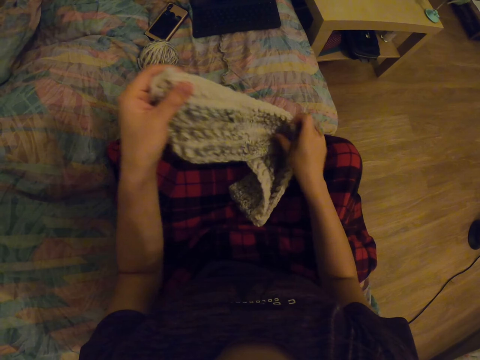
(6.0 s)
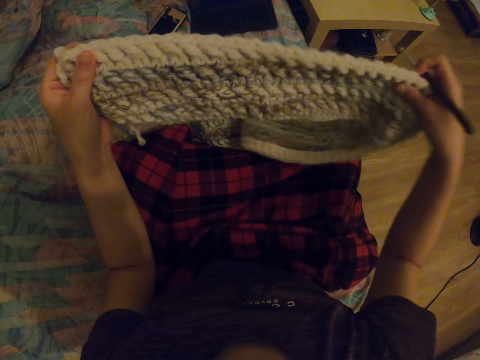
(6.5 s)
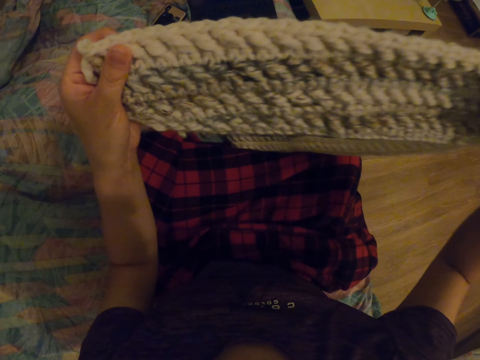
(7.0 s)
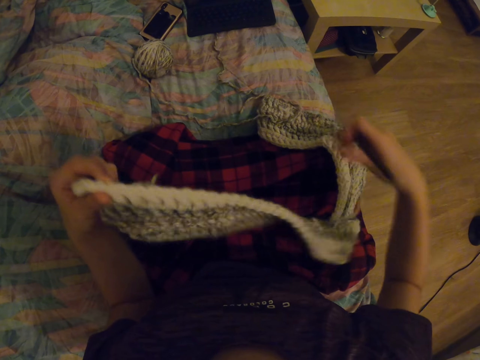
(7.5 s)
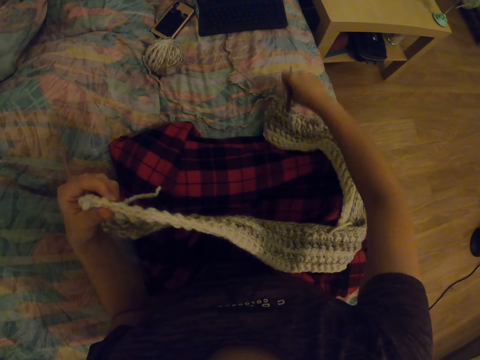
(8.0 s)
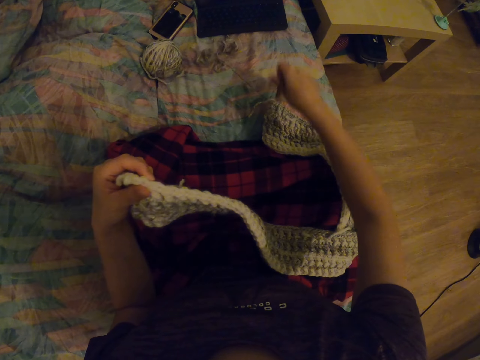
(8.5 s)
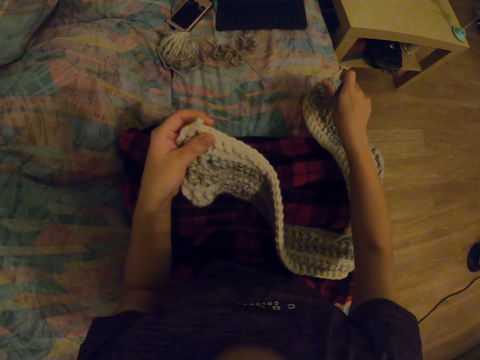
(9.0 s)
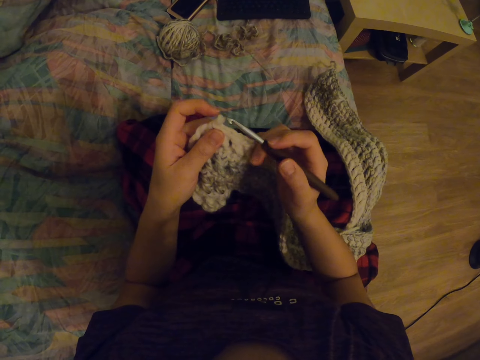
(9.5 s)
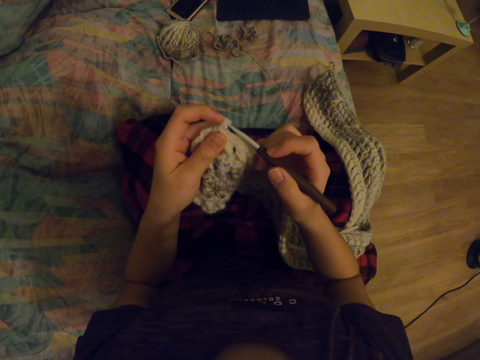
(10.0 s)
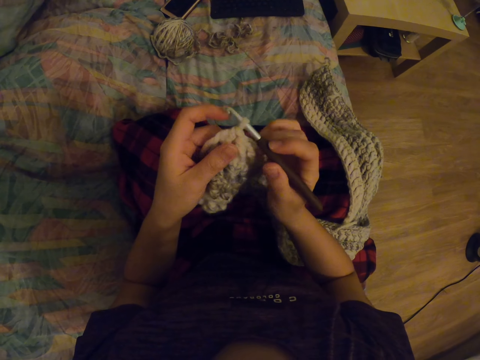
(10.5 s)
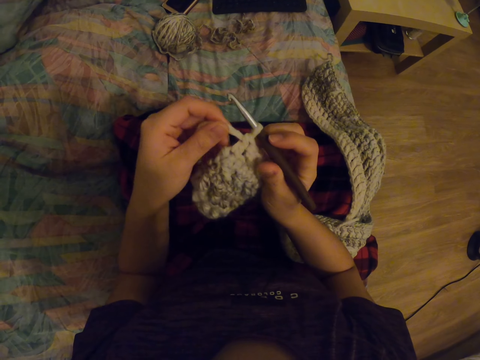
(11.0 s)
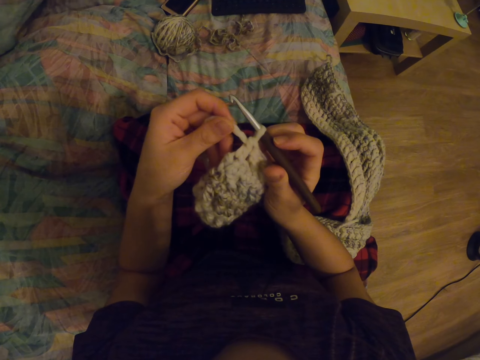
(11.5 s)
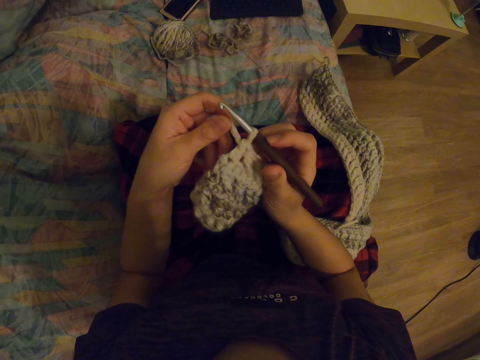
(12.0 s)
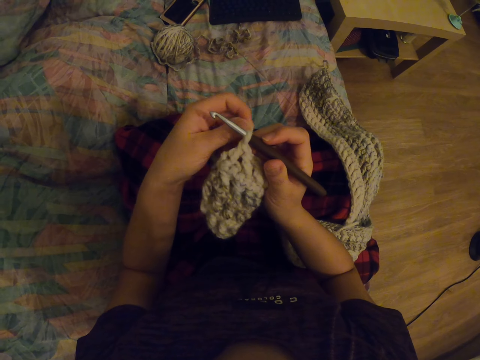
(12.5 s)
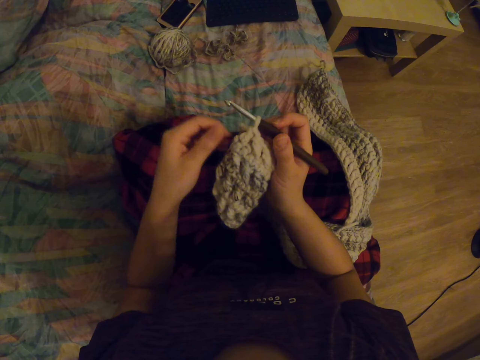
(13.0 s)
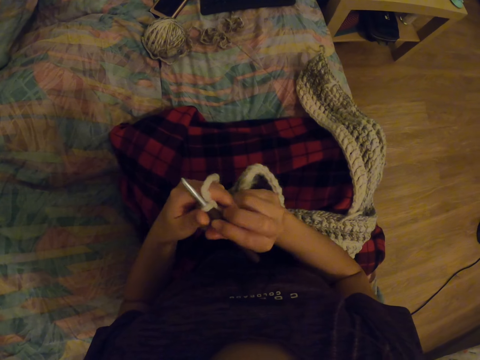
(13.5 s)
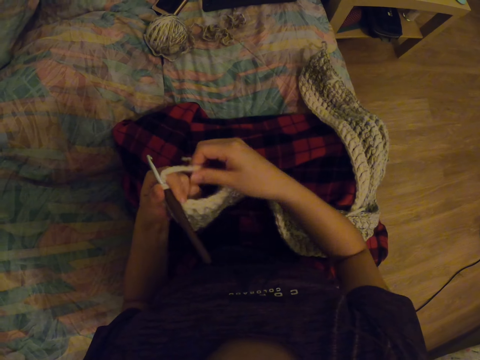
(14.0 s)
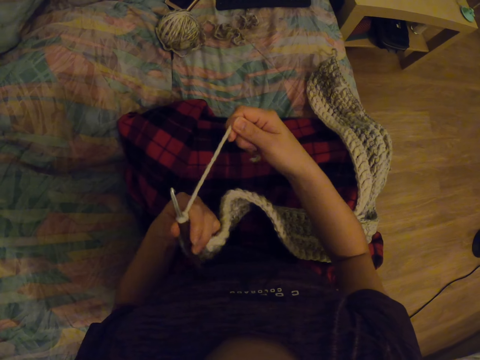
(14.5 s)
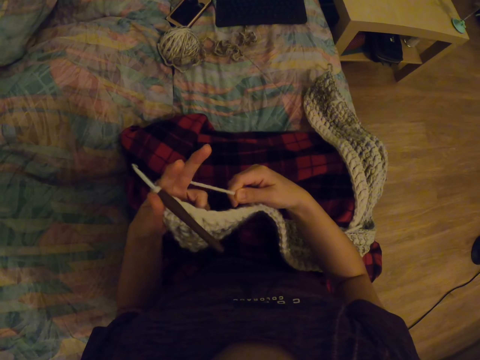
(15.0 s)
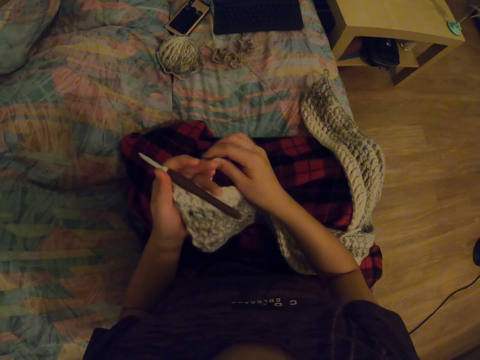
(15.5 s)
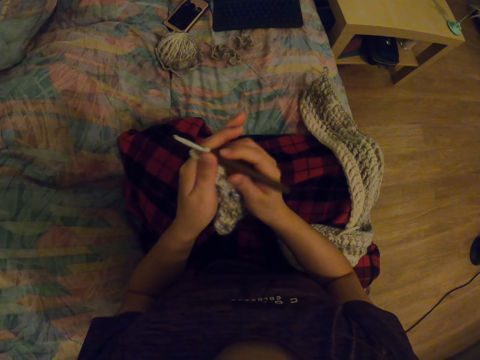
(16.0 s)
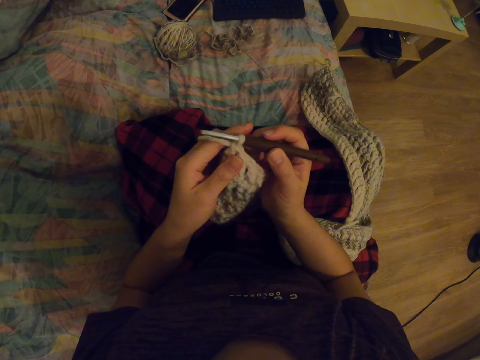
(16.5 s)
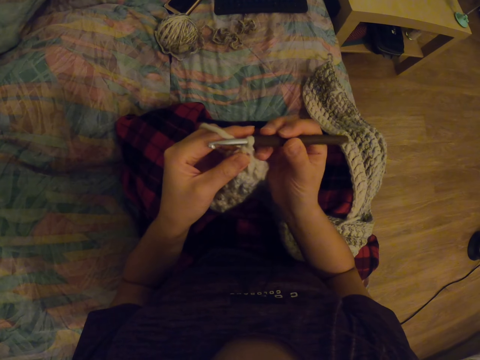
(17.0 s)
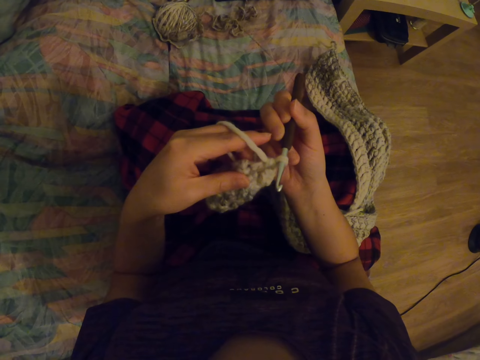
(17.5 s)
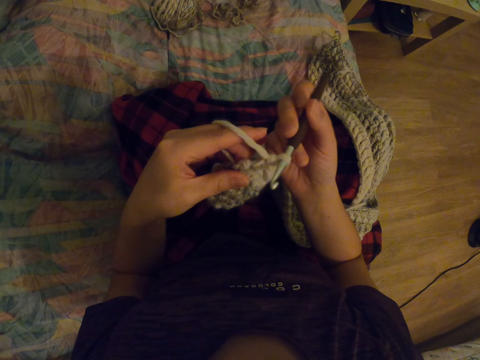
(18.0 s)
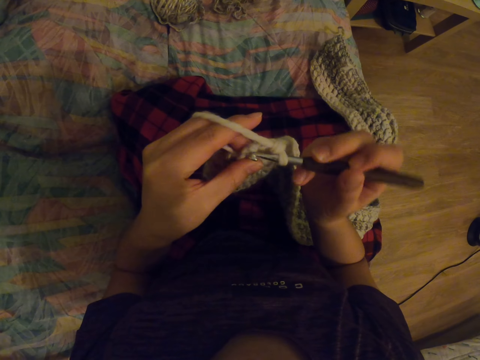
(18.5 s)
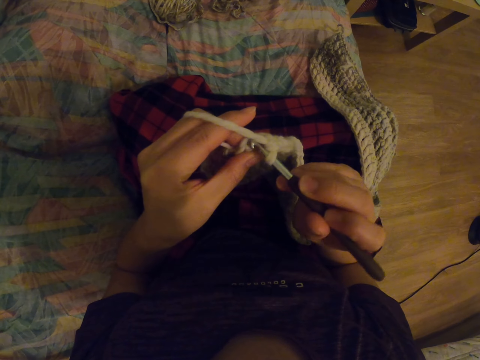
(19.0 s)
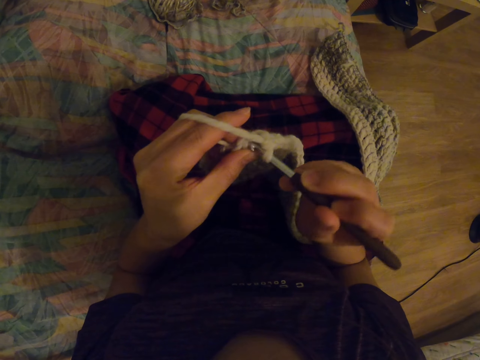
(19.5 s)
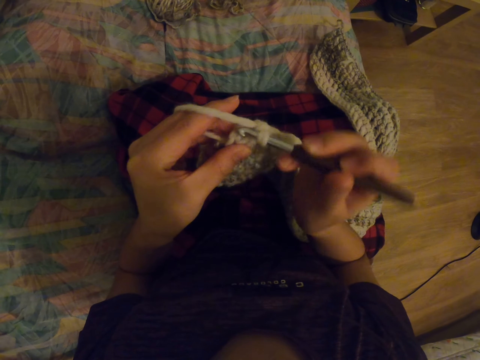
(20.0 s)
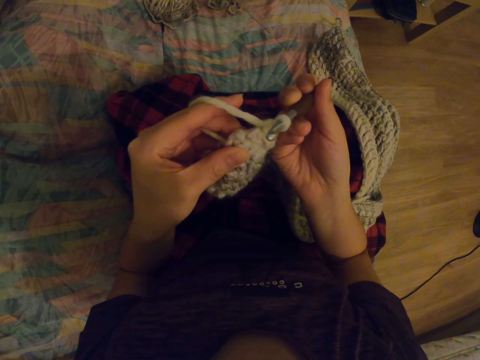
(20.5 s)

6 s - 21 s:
The camera wearer places the garment on the lap. She knits the garment with the needle. She rolls the yarn on her fingers.

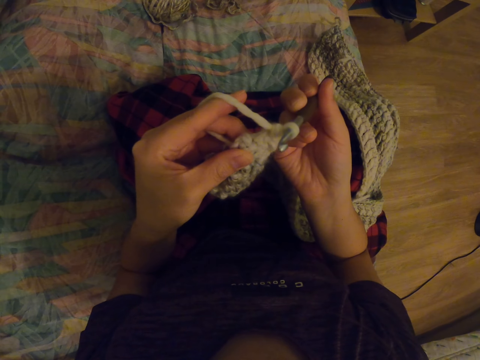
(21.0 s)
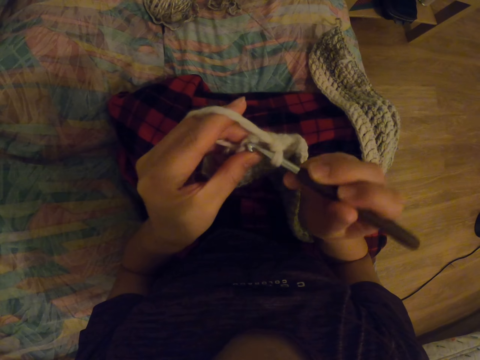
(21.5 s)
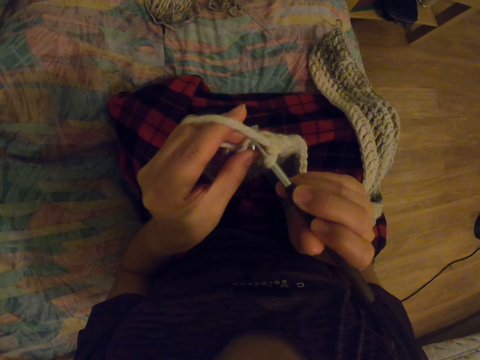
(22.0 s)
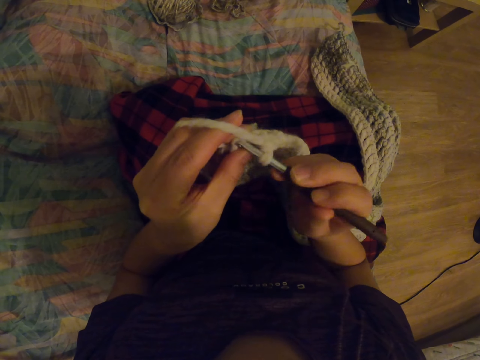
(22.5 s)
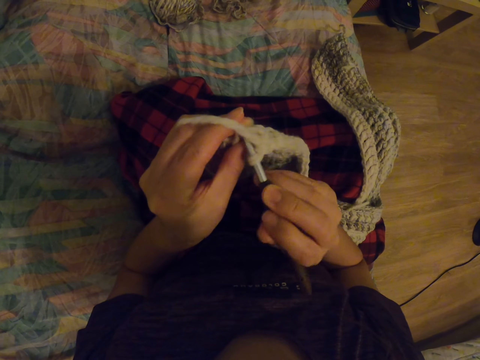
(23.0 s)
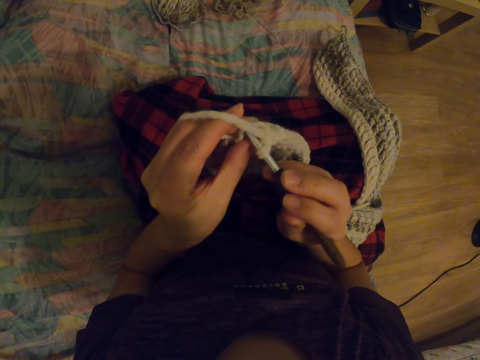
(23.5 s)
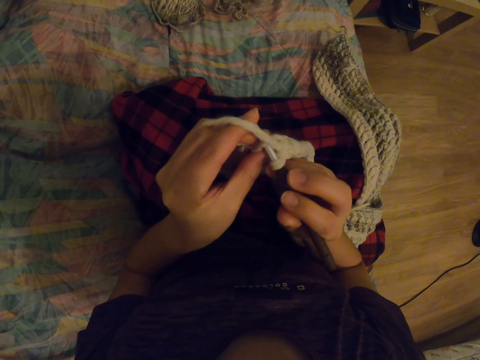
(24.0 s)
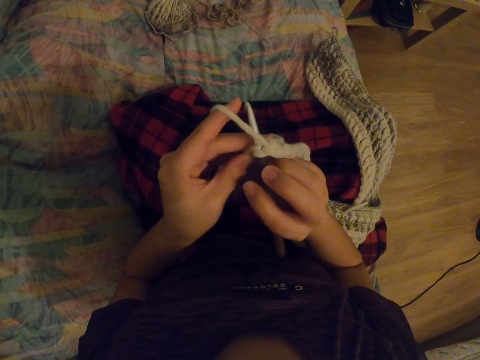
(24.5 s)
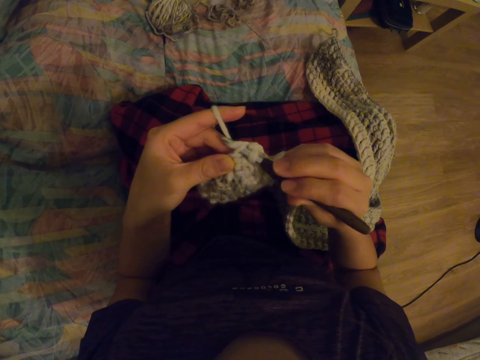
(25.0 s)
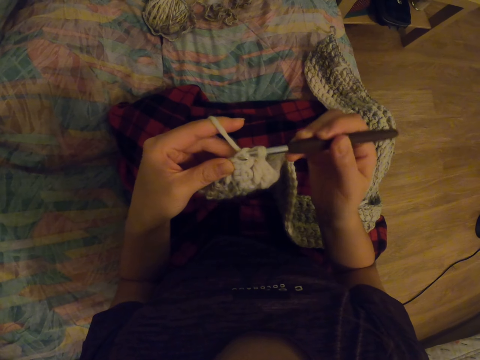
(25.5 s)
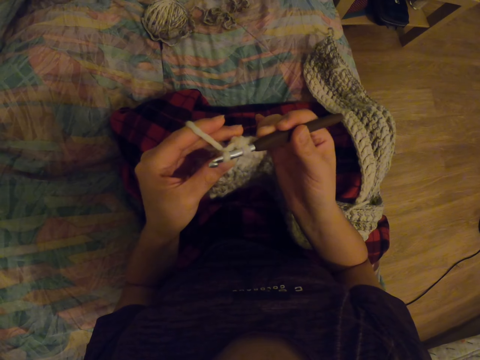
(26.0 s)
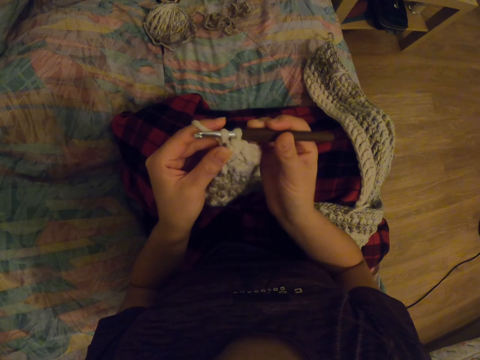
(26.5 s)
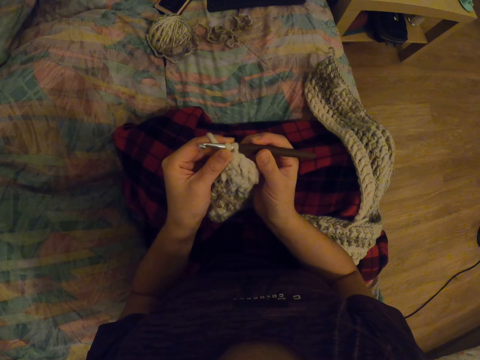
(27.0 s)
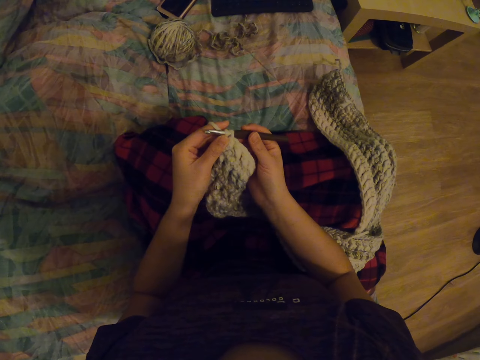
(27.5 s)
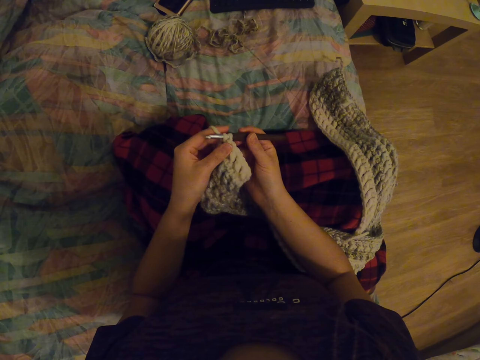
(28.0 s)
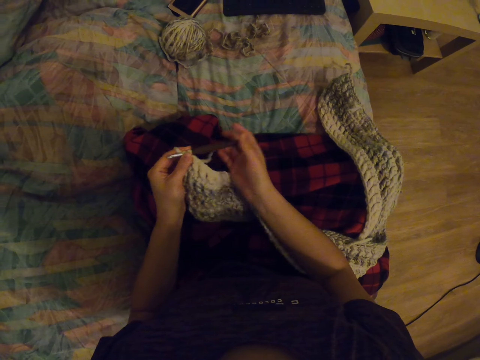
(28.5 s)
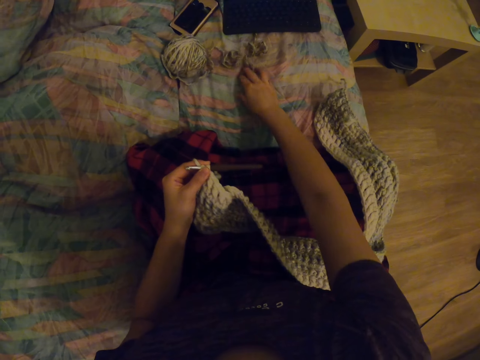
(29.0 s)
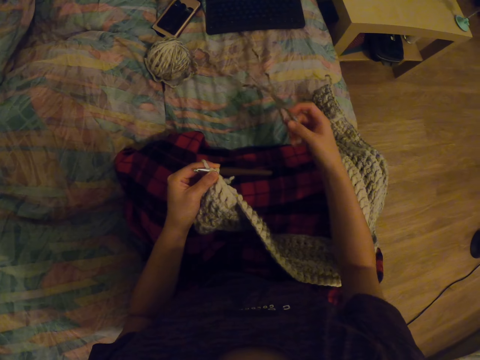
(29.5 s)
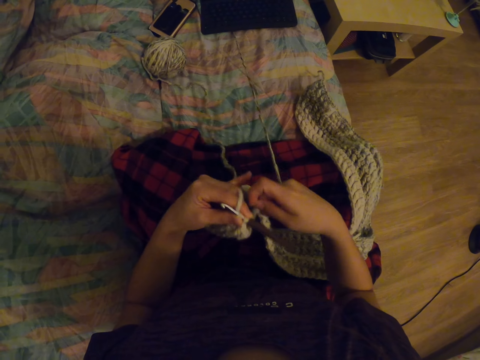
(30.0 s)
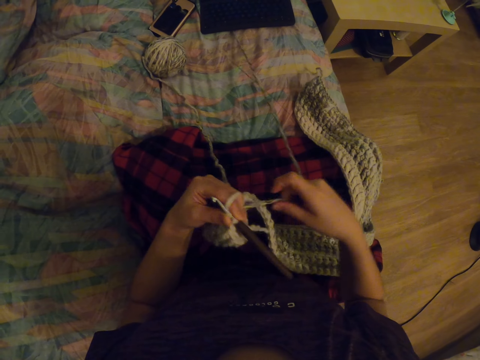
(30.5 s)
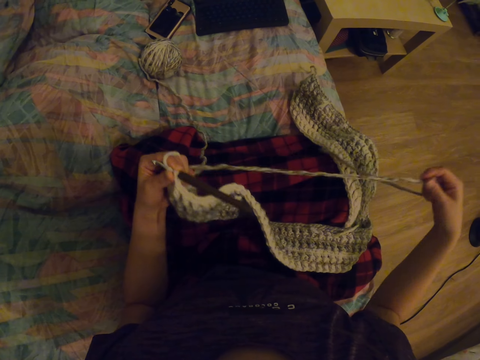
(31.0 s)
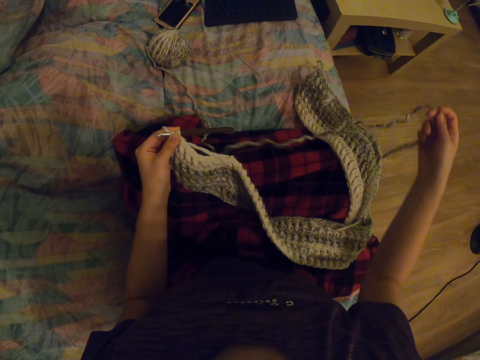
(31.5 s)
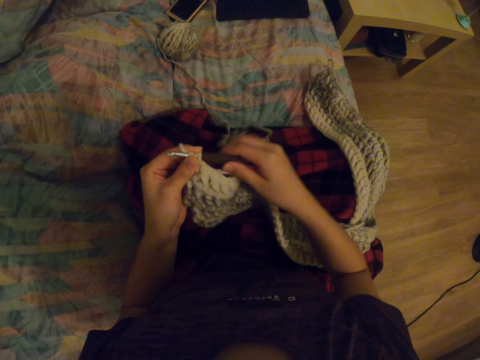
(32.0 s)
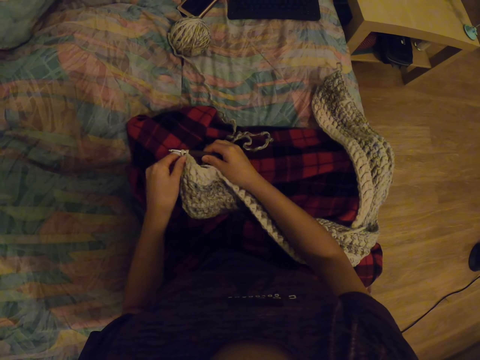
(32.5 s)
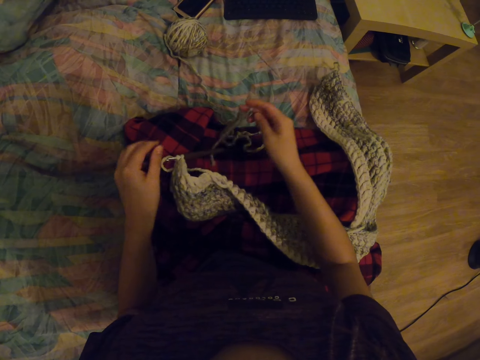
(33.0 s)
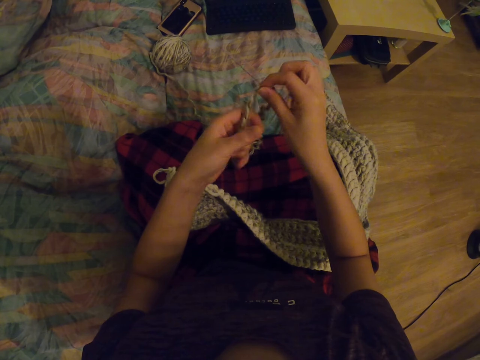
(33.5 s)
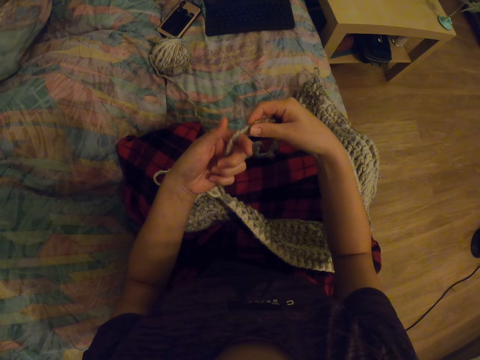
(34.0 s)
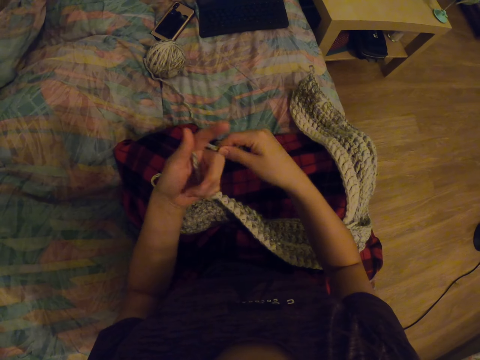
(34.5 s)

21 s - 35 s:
The camera wearer crochets with the needle. They pick the yarn.
